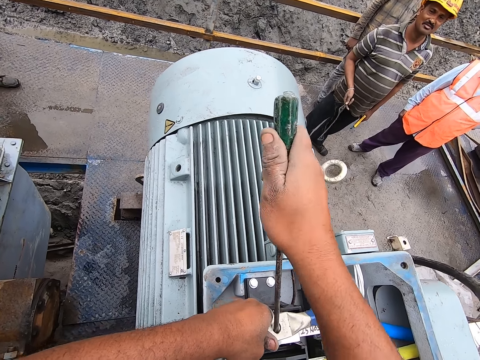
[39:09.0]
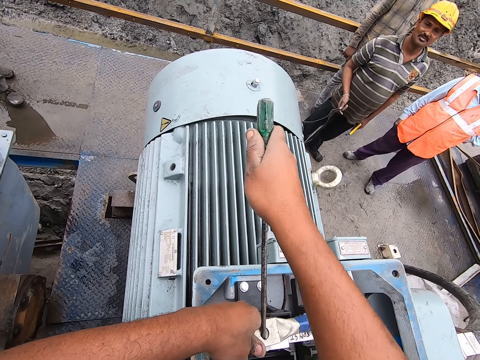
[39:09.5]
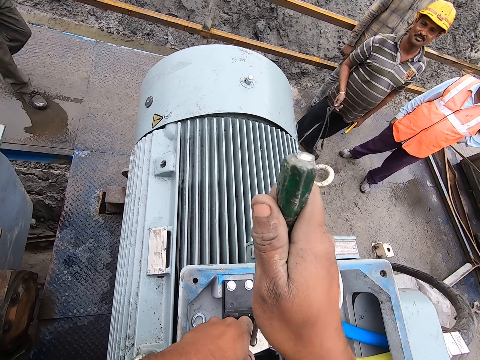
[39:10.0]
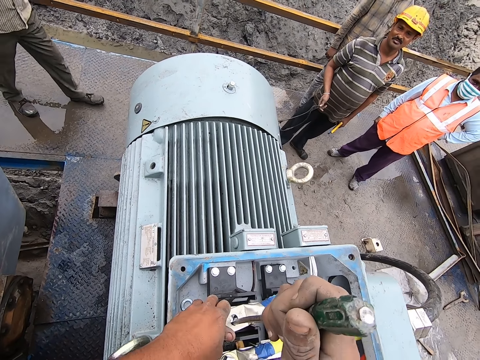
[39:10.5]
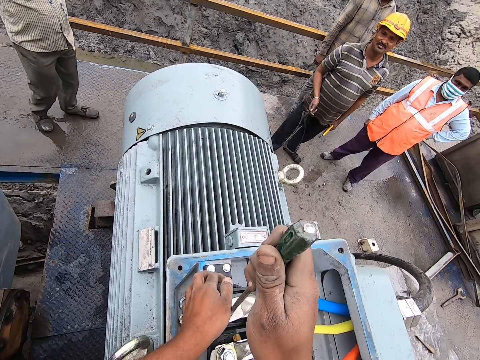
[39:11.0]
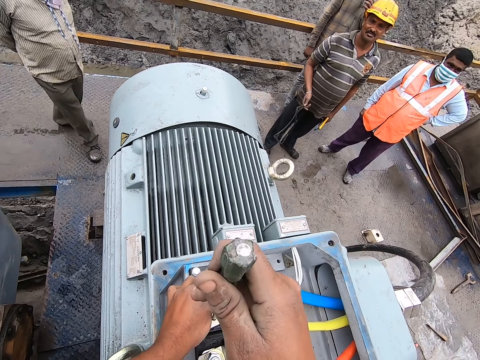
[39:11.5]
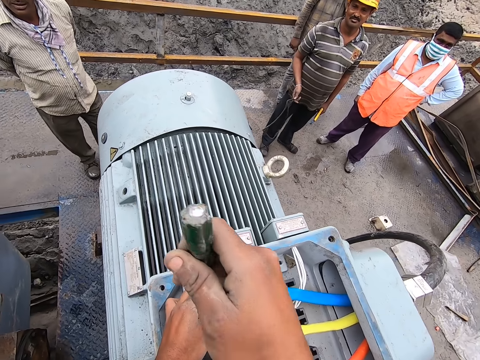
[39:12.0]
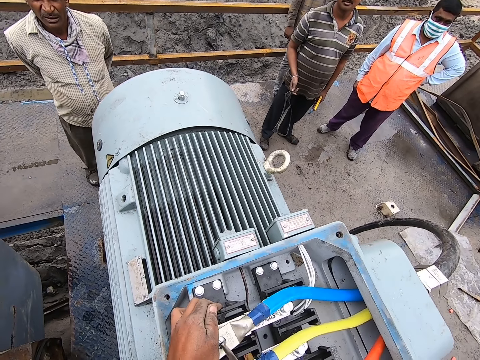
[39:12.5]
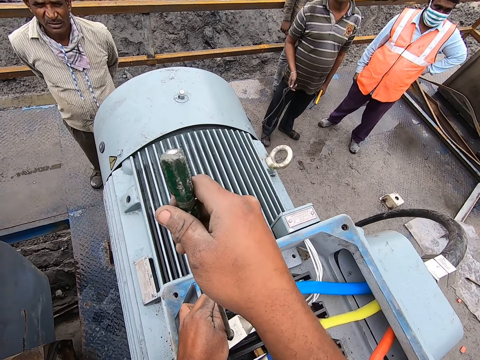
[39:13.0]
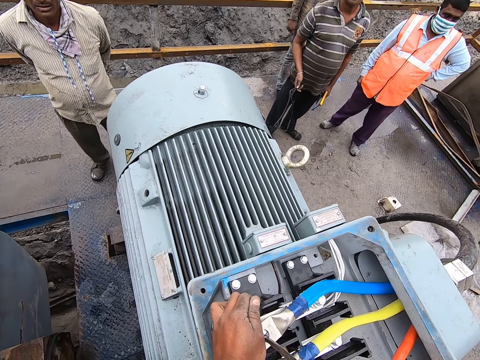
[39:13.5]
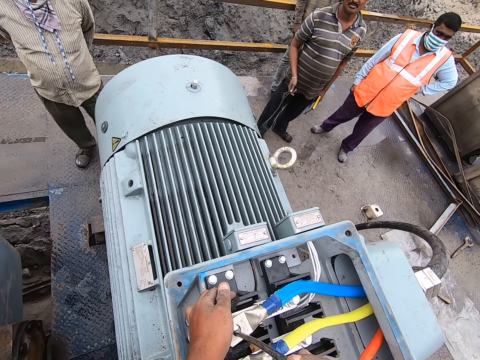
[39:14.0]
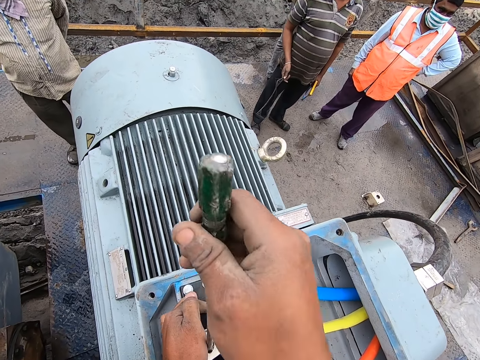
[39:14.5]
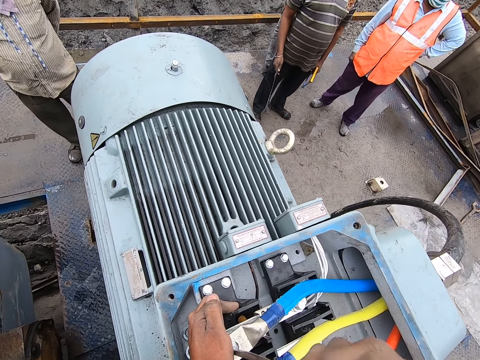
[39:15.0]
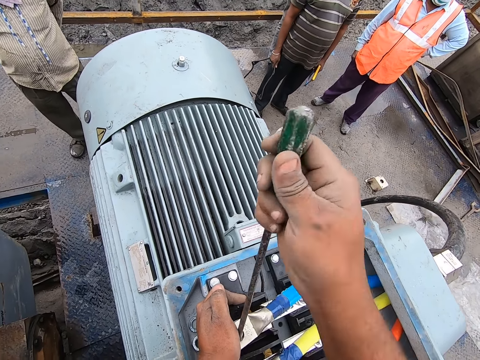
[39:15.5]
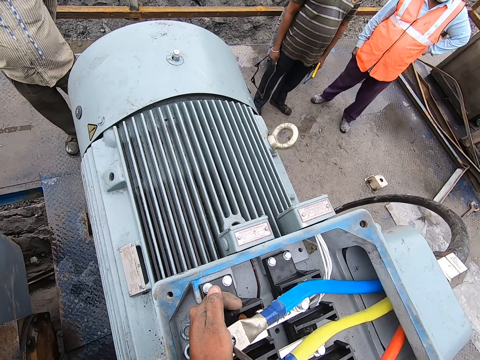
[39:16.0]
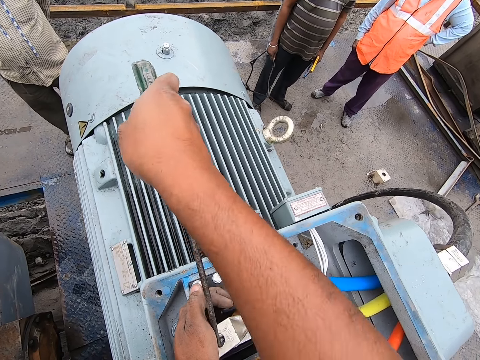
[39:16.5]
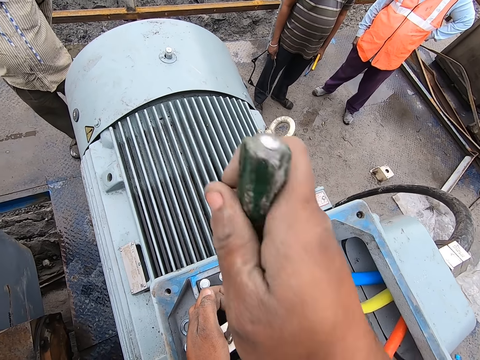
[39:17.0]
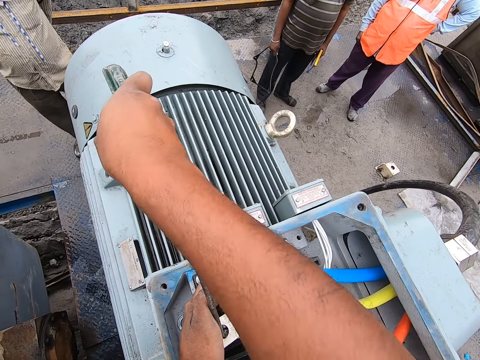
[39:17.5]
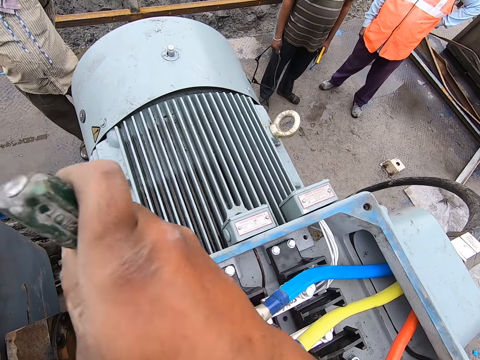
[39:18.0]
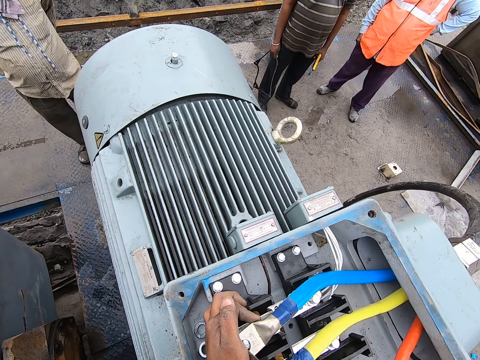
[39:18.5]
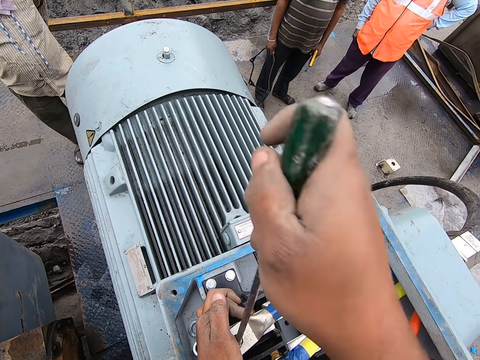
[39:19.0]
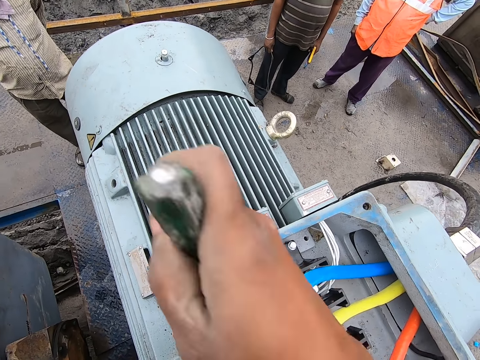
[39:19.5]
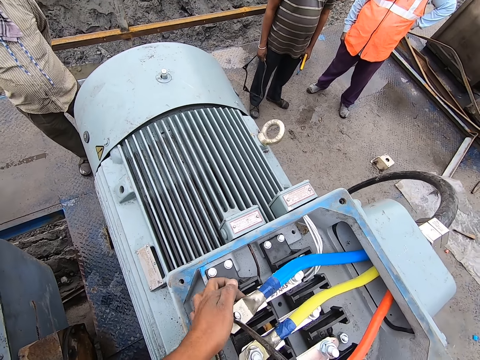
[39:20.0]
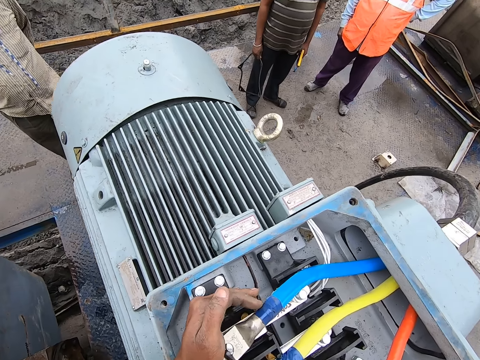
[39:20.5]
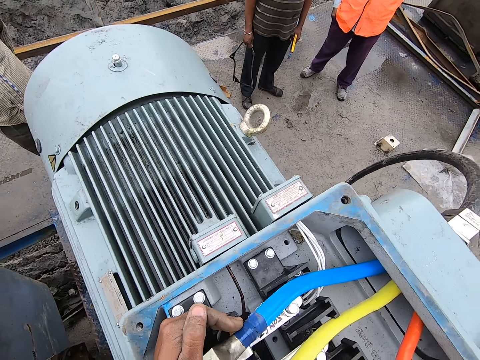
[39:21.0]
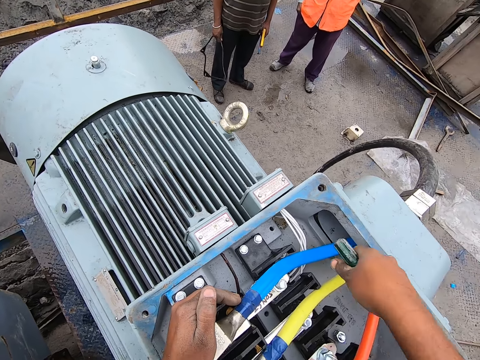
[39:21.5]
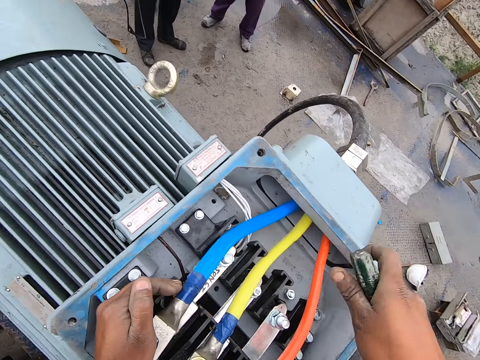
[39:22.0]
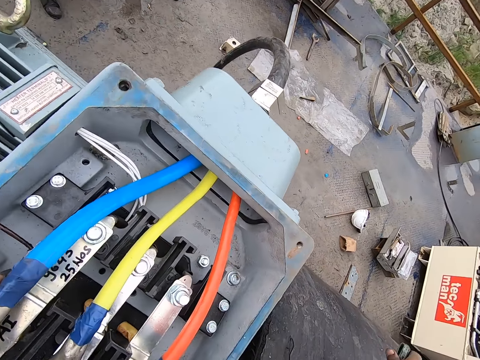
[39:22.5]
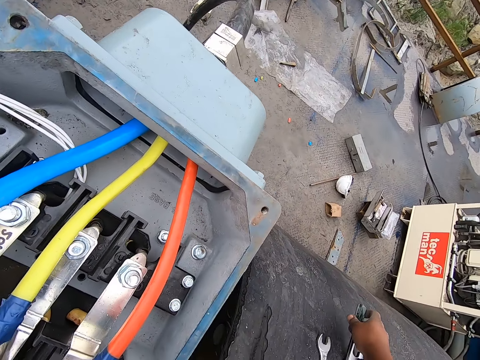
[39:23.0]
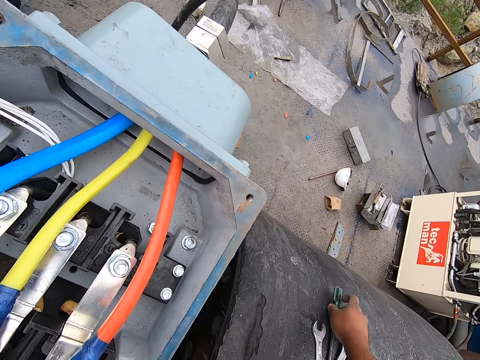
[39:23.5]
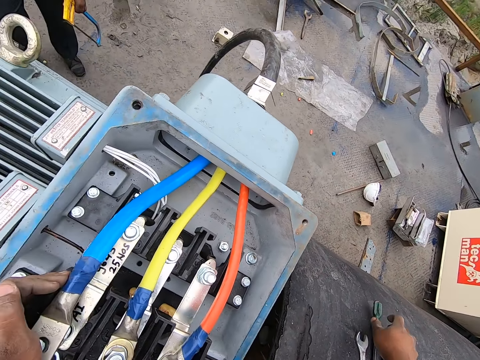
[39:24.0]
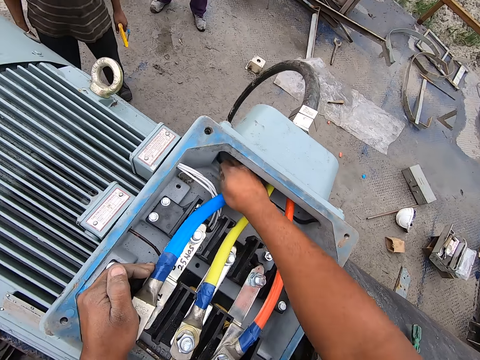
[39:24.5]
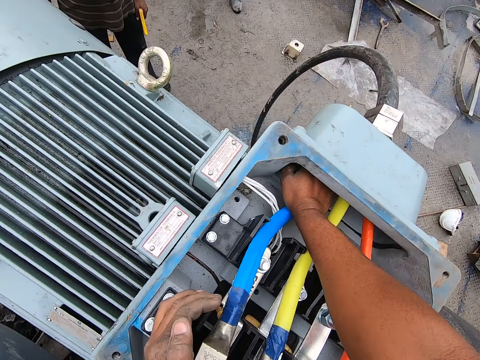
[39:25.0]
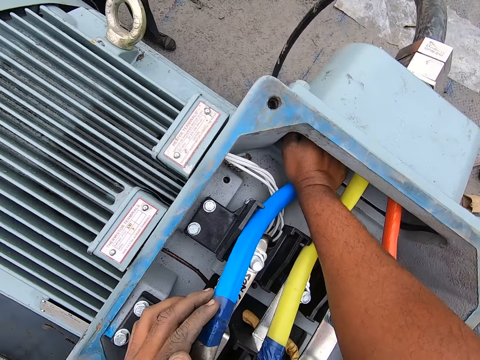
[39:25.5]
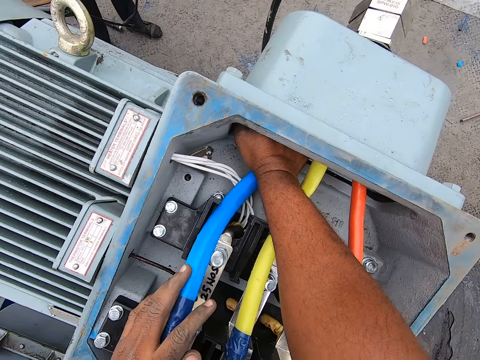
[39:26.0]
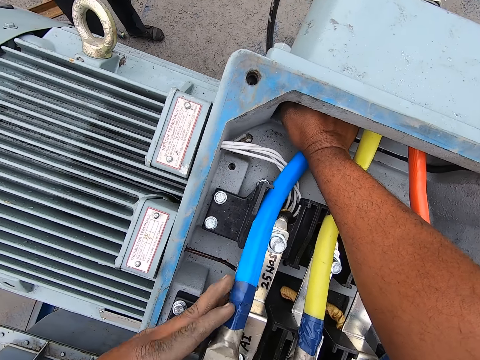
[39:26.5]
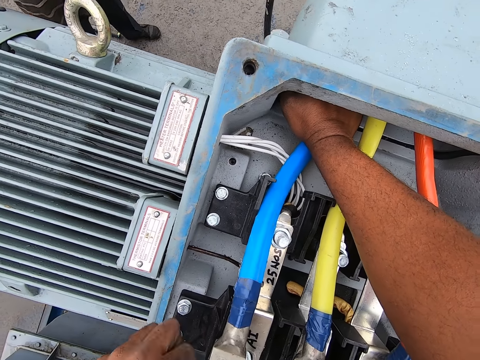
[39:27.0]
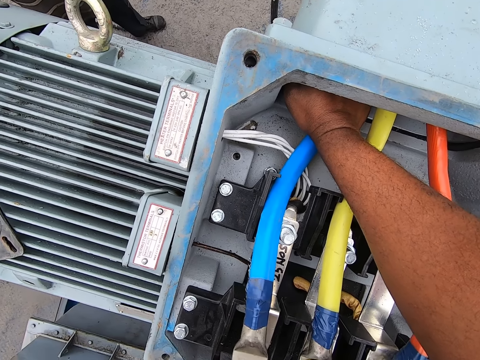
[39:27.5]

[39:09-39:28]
The camera wearer holds a machine with his left hand. He adjusts the pipe with his hand. He drops the wrench down. He puts the screwdriver on the motor machine. He fixes the pipe with both hands.

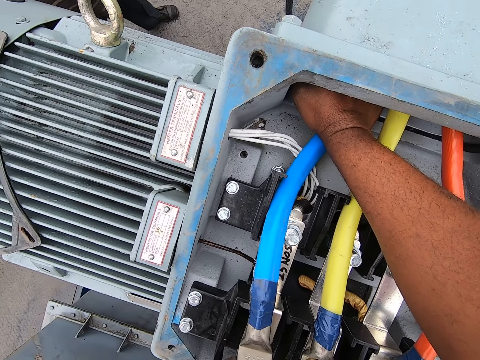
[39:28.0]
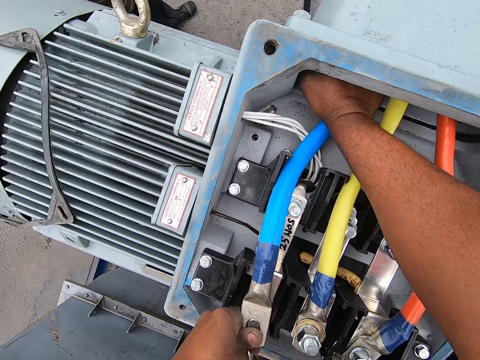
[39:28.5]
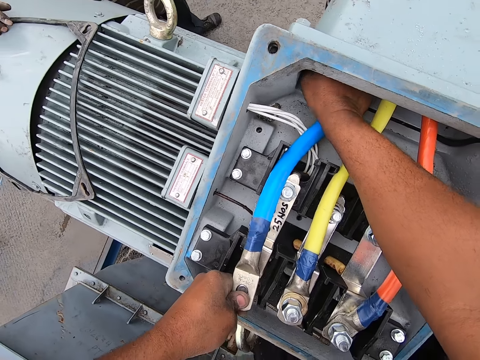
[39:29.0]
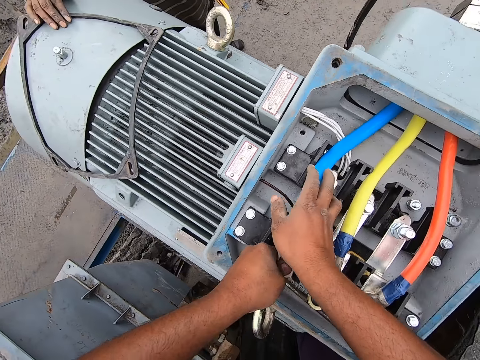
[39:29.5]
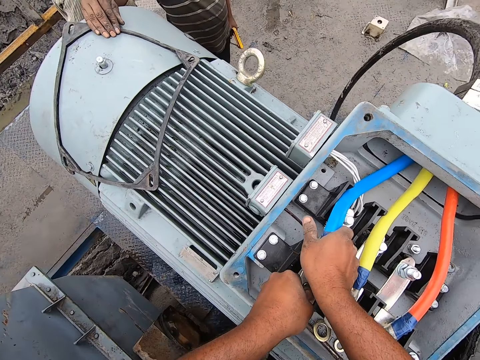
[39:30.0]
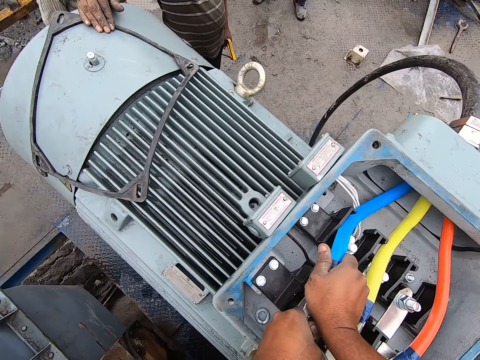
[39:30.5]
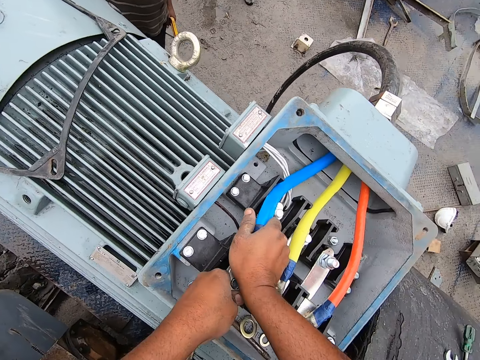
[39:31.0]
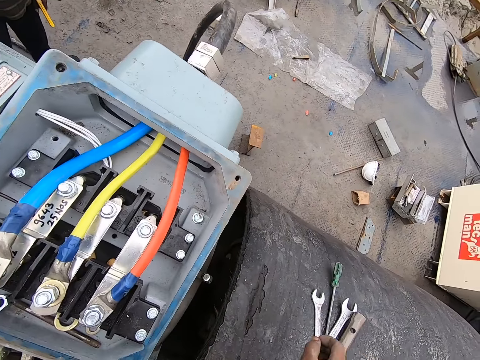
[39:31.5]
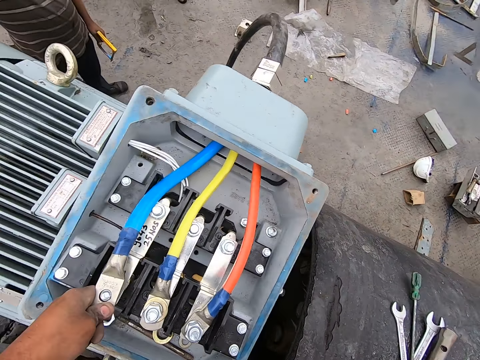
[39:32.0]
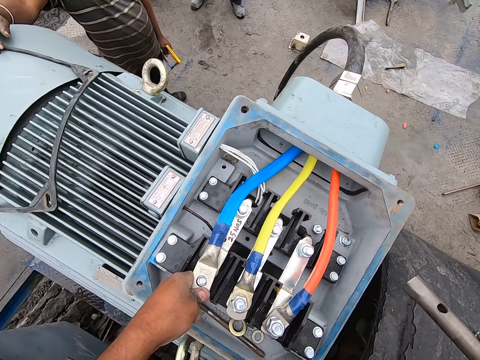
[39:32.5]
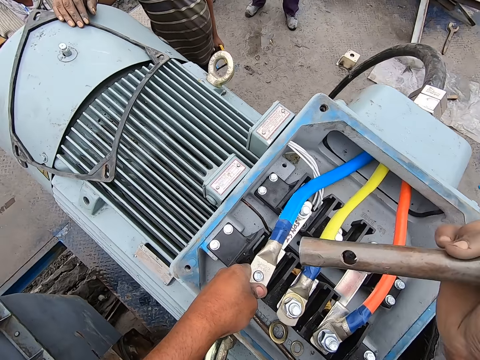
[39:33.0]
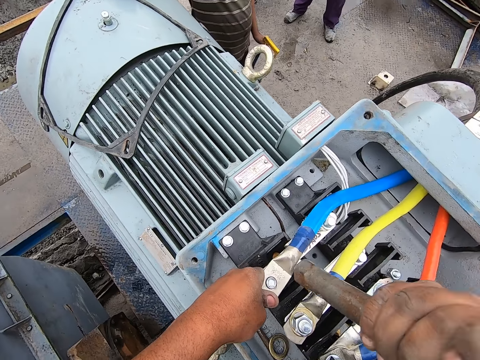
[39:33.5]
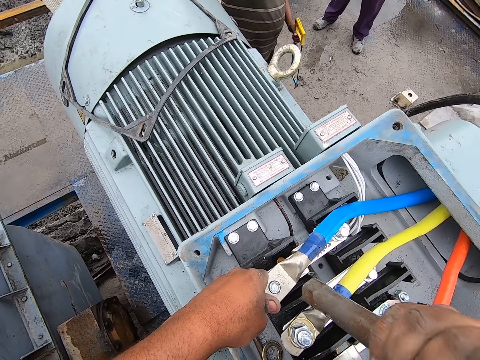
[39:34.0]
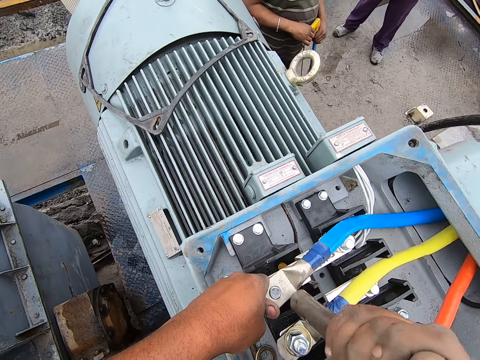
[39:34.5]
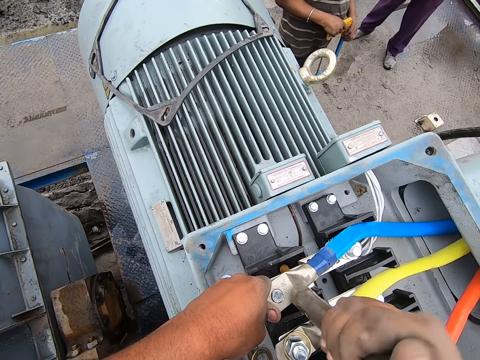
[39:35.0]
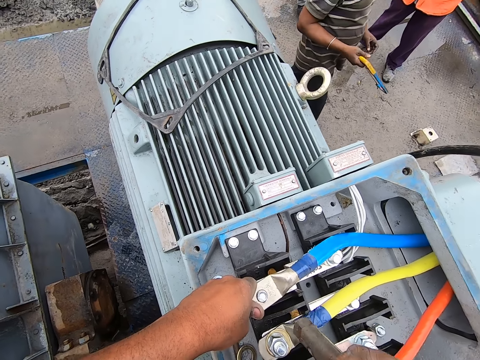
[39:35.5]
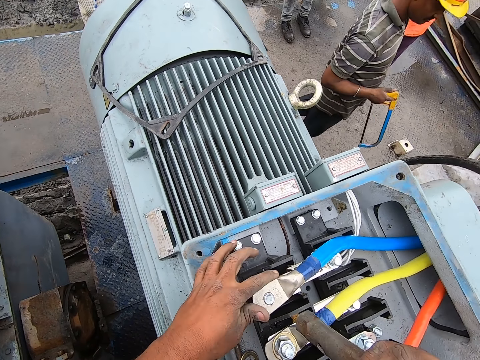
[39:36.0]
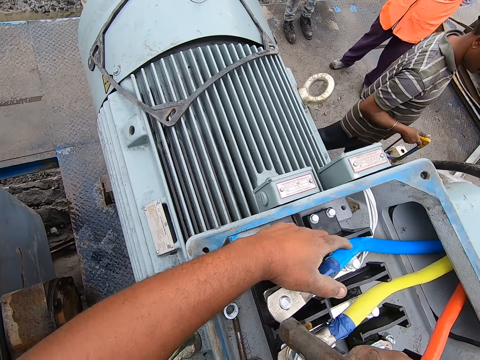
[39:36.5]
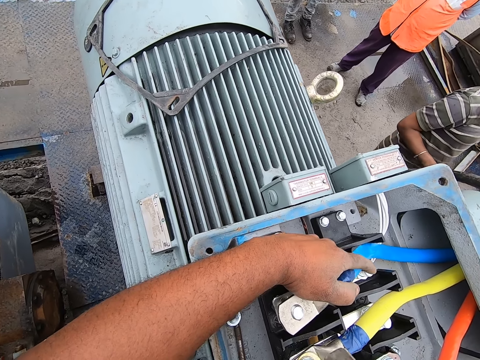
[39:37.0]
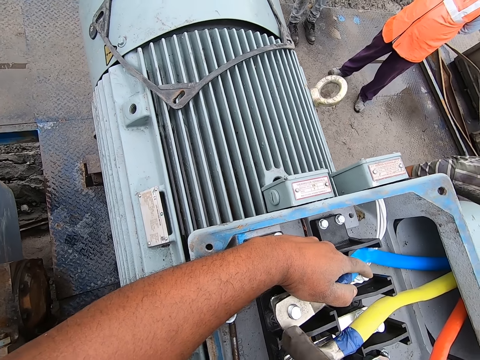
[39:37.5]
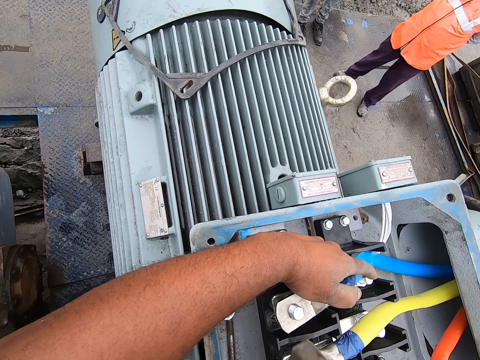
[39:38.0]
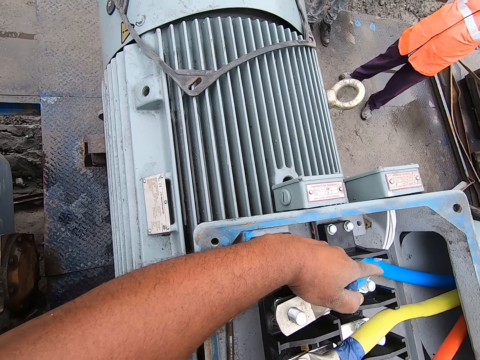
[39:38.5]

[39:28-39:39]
The camera wearer picks up a wrench. He hits the nut with the wrench. He adjusts the pipe with his hand. He hits the nut with the wrench.
